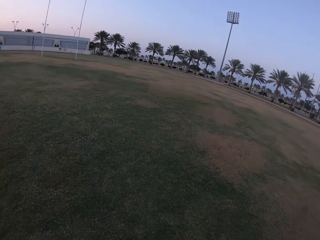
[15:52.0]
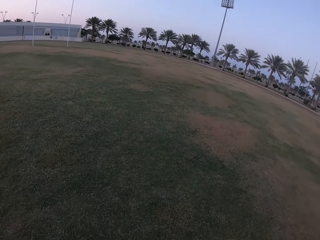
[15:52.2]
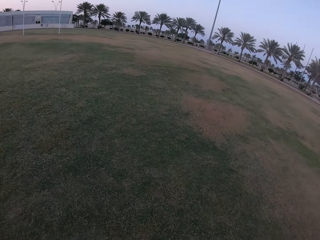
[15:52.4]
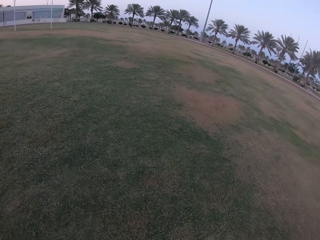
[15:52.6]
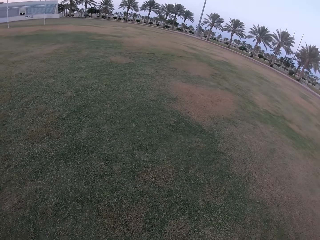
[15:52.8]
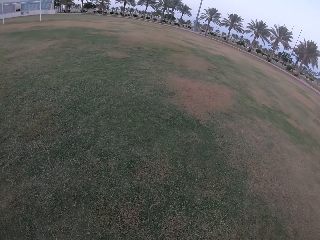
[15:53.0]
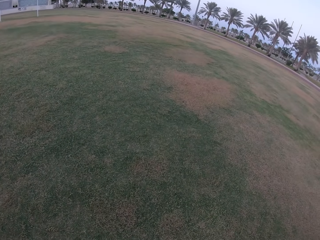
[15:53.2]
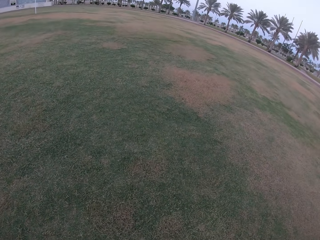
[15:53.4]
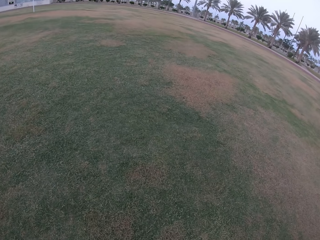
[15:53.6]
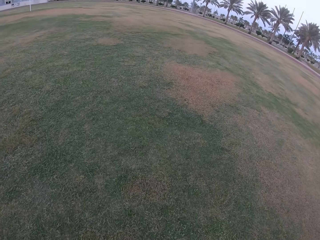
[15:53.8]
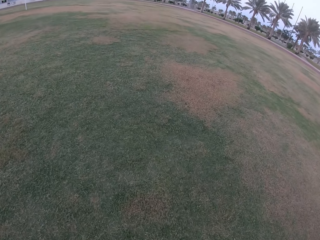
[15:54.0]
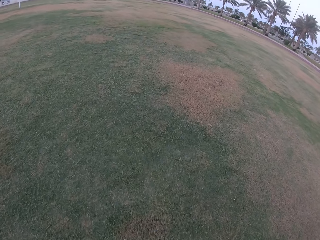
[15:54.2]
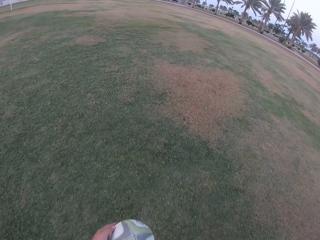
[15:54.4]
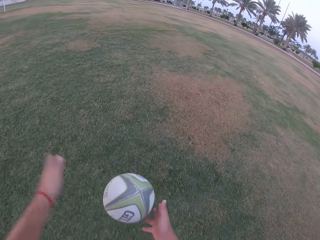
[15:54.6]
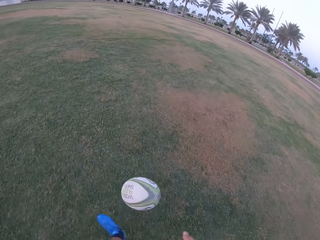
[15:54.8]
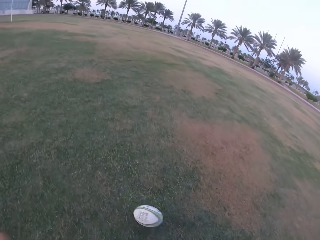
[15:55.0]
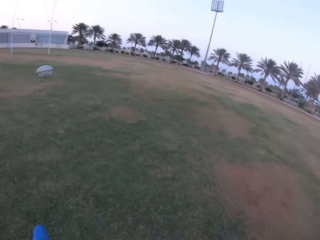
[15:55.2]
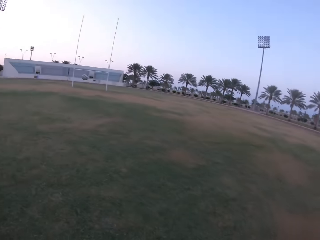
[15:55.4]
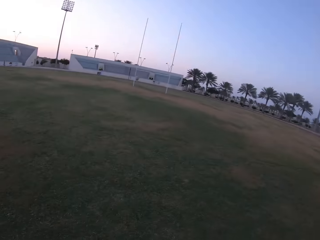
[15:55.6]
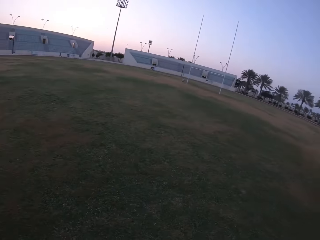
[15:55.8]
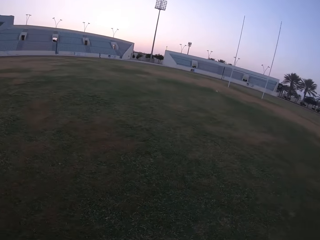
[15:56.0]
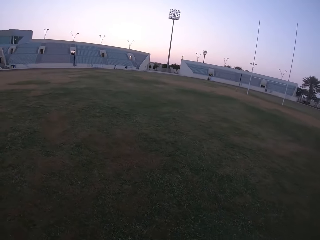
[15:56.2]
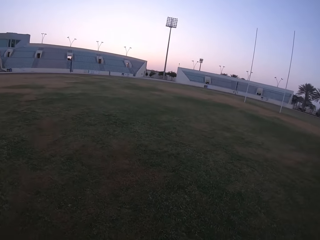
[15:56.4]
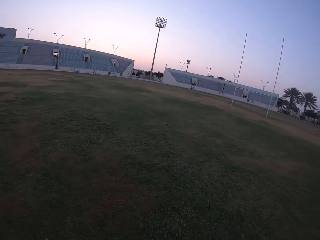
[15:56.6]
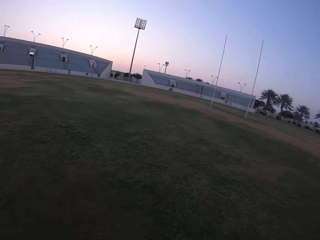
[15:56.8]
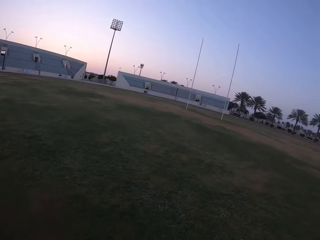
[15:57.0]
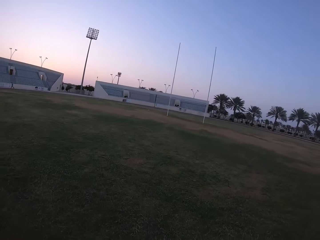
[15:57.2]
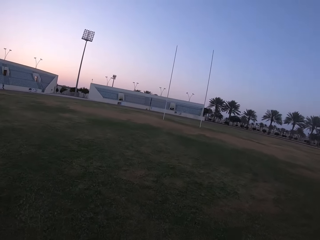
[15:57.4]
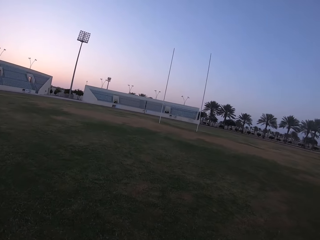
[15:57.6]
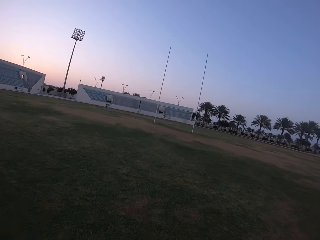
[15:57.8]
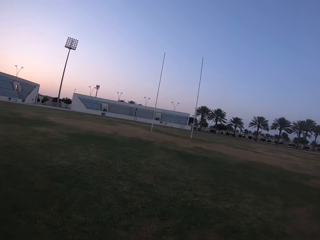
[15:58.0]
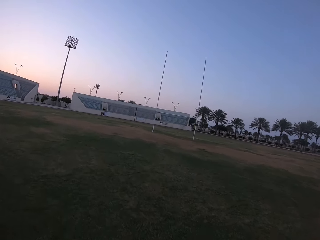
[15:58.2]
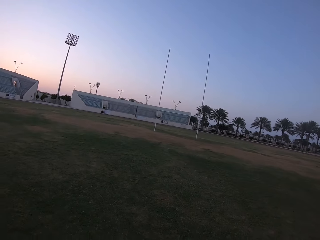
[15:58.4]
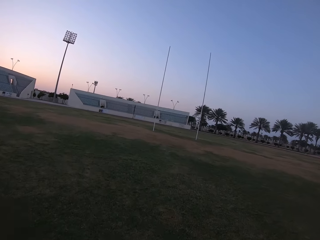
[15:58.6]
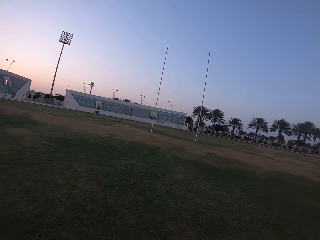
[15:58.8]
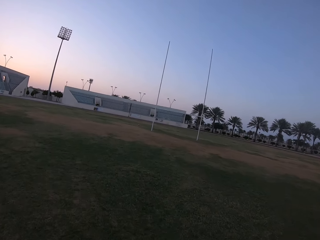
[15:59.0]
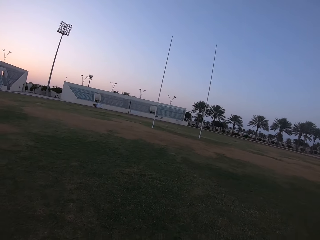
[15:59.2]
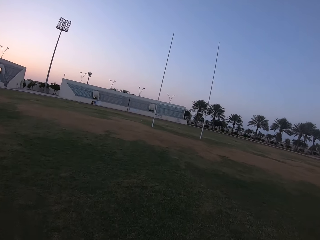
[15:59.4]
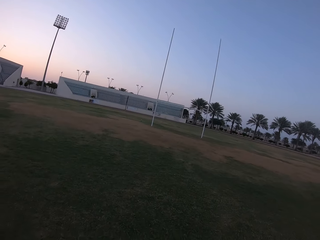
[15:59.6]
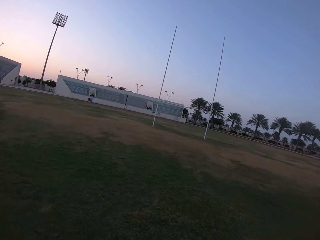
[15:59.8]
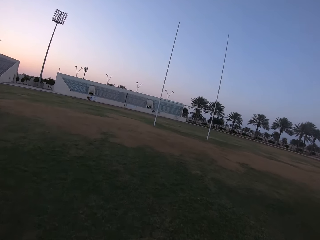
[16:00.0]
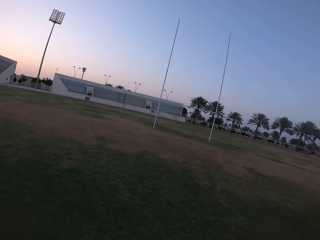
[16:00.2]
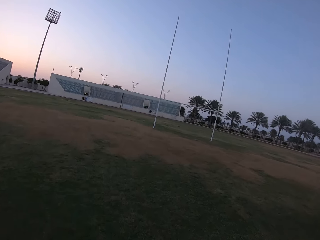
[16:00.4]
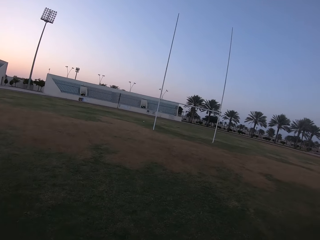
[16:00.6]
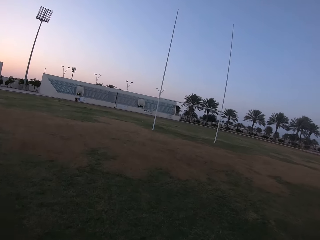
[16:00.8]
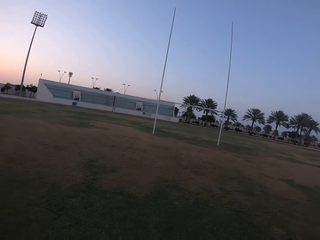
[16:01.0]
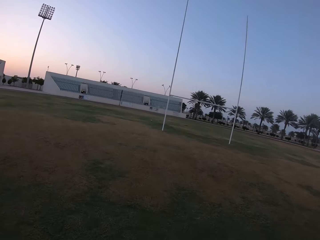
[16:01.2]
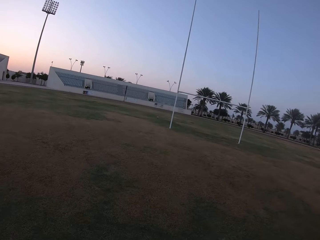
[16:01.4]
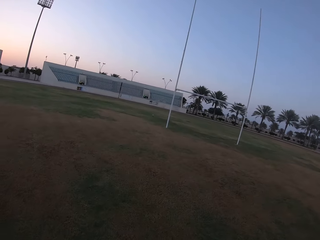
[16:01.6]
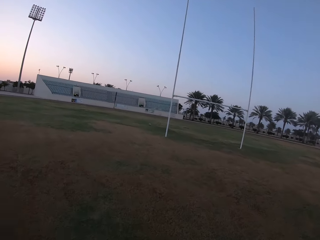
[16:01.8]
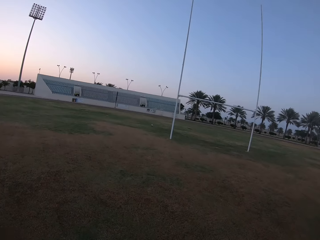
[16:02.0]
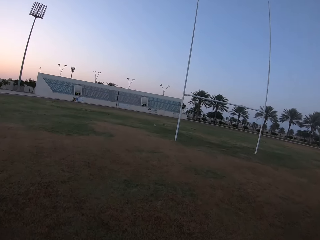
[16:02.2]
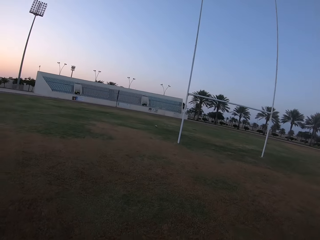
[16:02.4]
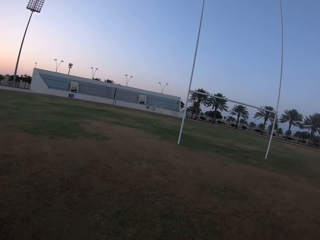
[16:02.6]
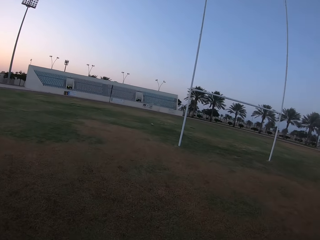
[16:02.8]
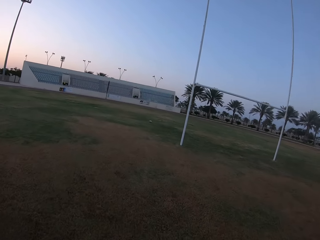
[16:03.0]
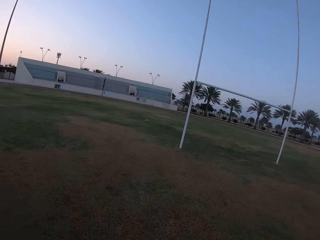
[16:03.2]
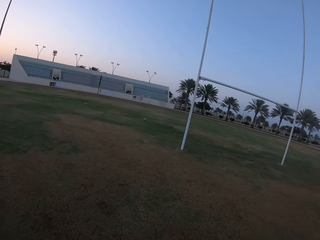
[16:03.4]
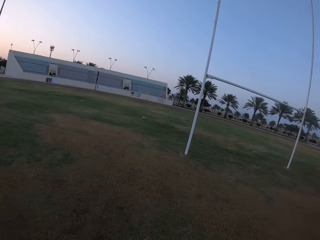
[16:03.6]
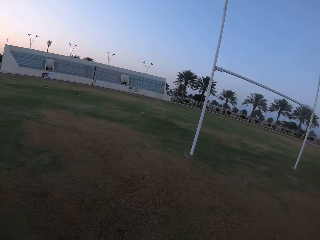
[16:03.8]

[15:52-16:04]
The camera wearer walks in the field. They hit the ball with the leg. They walk in the field. They run on the field.

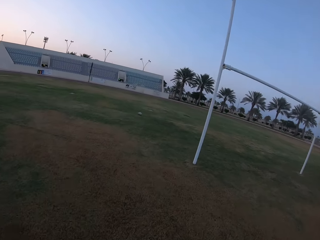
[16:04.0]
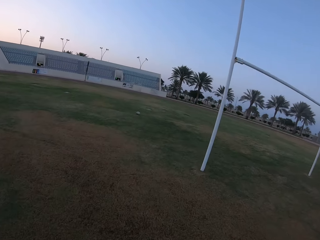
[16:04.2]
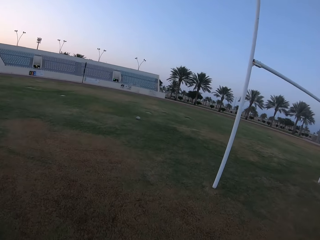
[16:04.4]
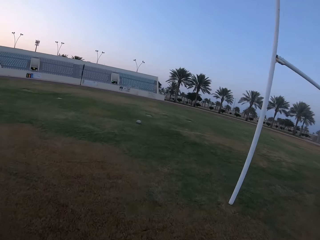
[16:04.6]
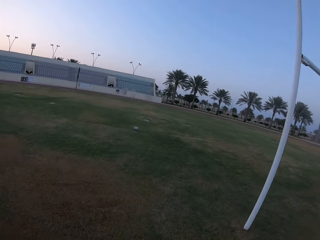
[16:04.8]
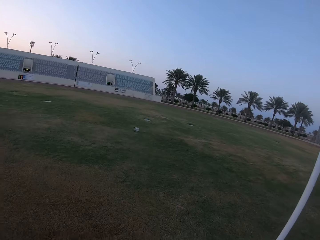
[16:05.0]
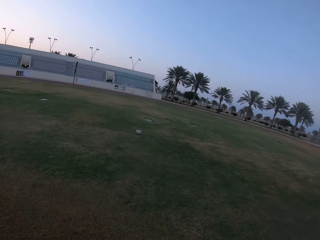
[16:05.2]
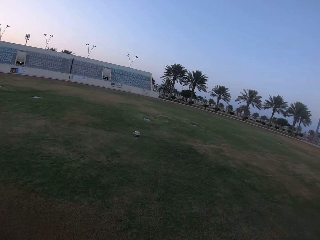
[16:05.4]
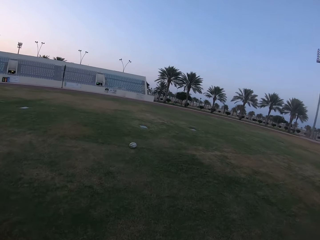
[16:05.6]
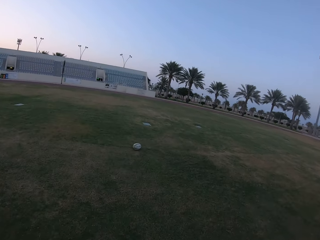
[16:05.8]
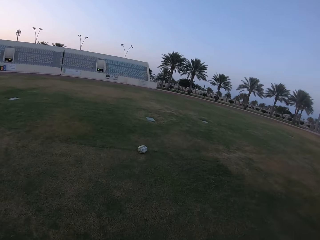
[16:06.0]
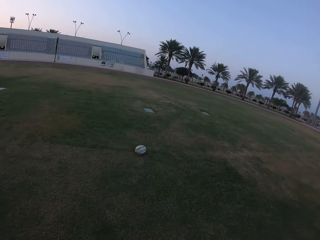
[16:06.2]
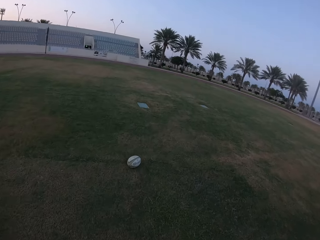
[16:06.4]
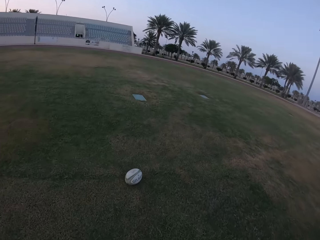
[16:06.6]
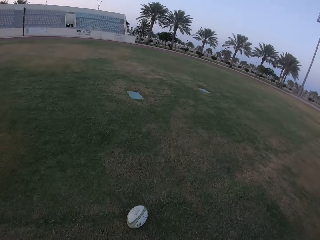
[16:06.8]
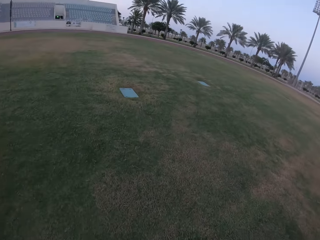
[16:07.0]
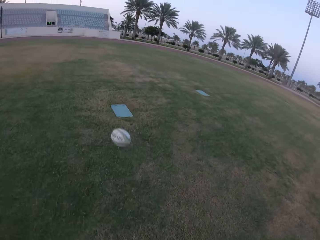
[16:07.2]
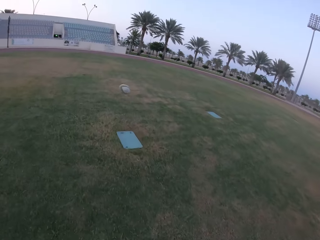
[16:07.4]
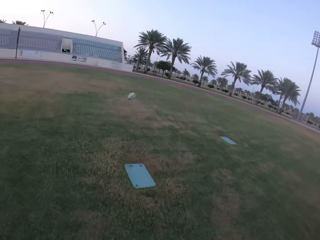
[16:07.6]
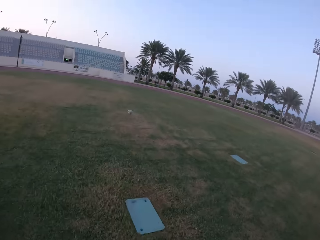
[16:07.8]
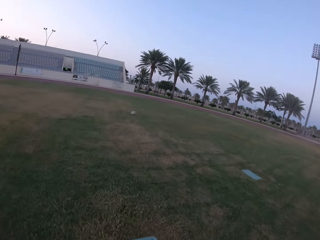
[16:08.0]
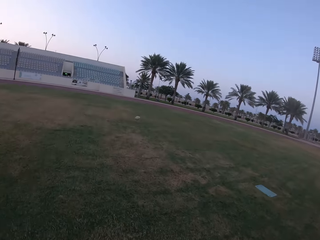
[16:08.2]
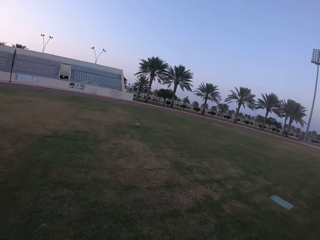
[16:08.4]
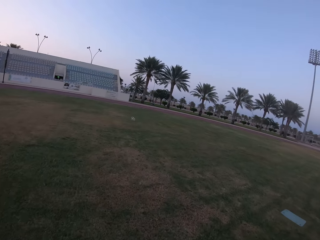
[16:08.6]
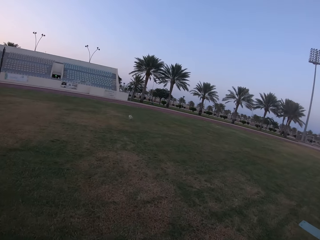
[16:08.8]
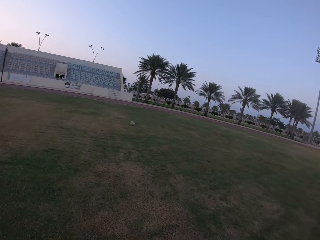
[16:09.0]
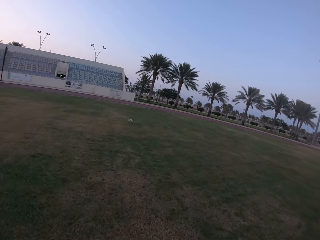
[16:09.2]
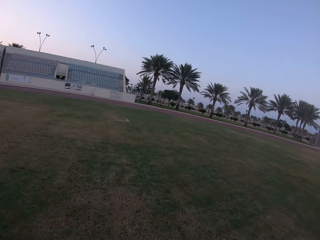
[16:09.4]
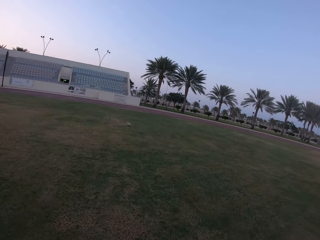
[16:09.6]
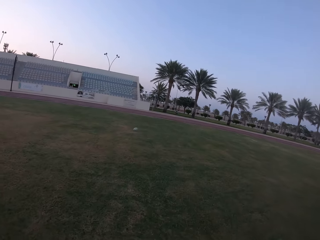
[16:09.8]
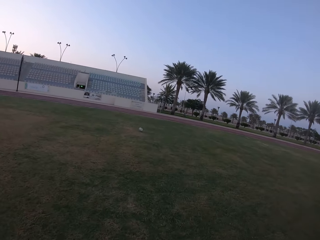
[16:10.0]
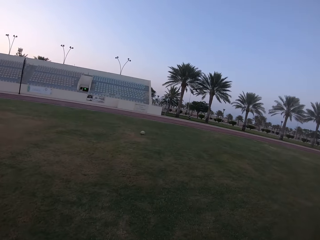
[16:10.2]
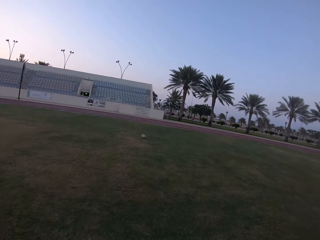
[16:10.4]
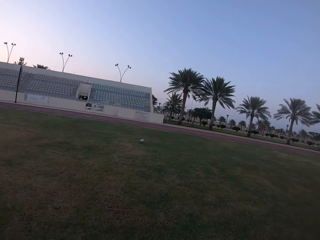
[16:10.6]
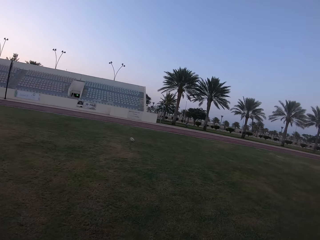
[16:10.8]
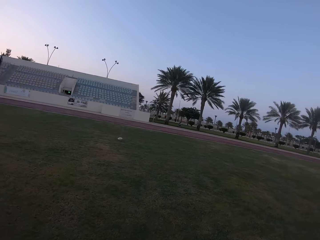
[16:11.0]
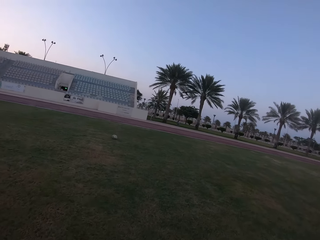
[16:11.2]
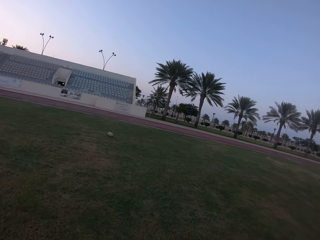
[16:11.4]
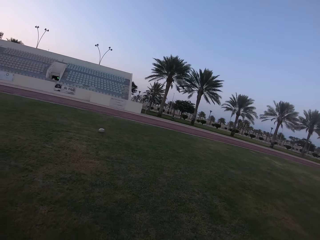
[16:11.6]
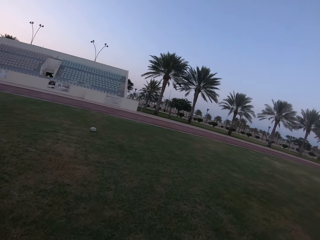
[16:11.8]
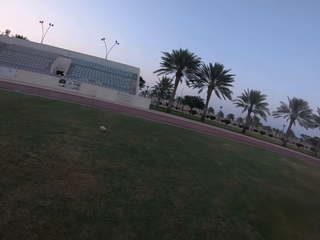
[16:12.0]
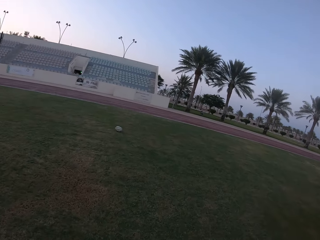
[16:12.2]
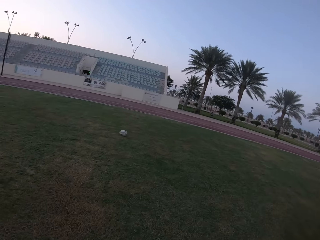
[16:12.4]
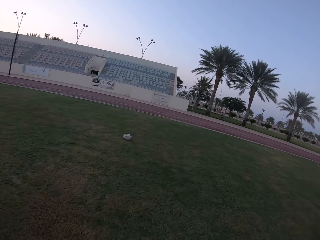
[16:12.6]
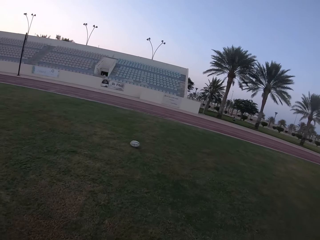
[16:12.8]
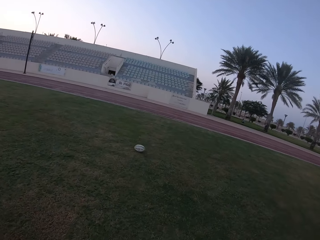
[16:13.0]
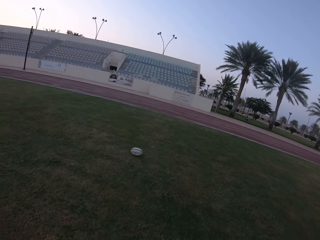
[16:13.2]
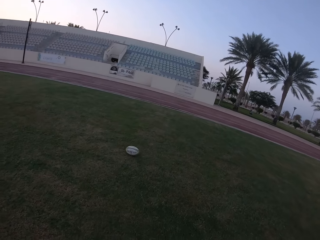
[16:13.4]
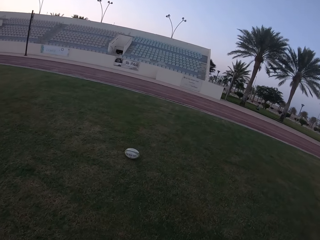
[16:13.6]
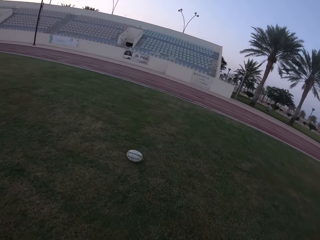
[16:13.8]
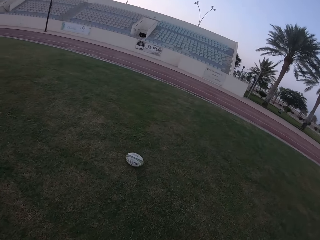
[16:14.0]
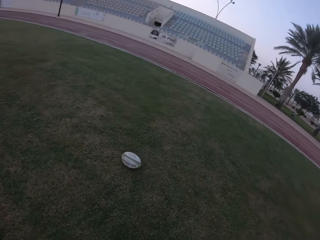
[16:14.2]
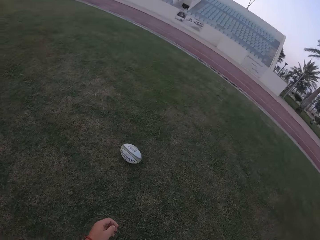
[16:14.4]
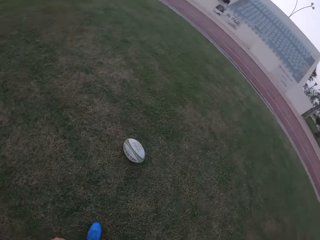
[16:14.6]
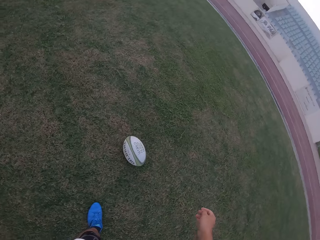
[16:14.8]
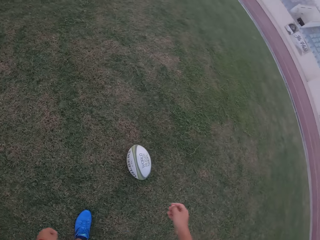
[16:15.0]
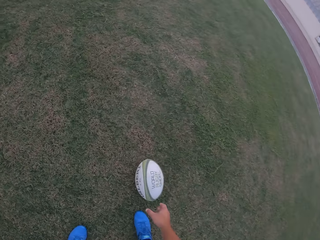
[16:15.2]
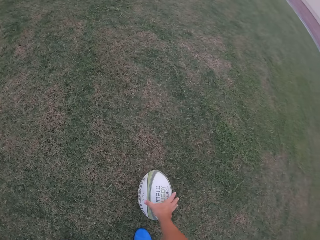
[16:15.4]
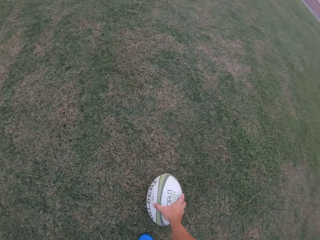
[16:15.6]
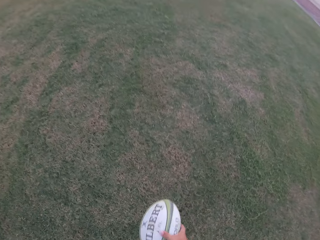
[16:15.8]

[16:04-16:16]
The camera wearer looks at the ball. They hit the ball with the leg. They run after the ball. They walk in the field.
